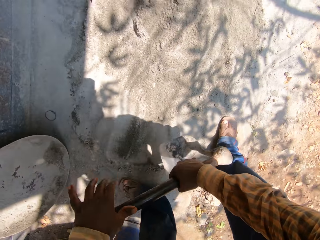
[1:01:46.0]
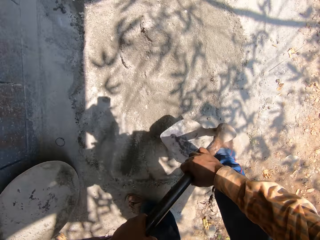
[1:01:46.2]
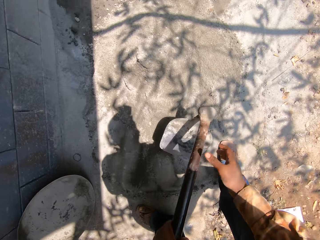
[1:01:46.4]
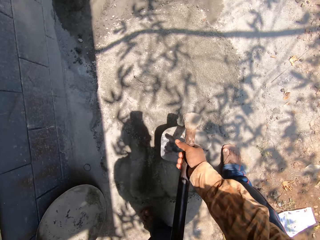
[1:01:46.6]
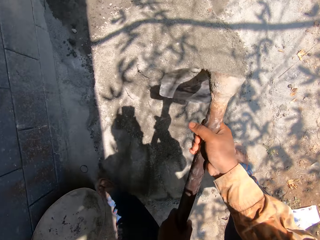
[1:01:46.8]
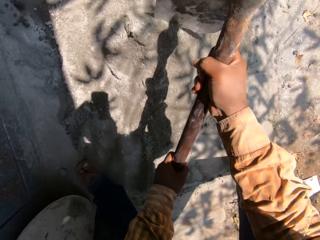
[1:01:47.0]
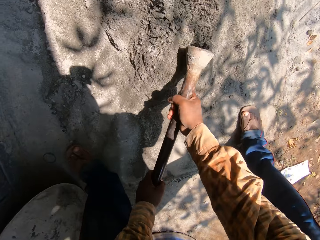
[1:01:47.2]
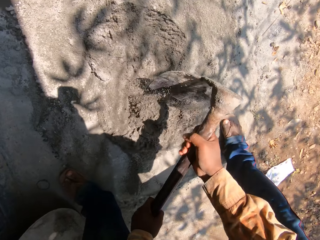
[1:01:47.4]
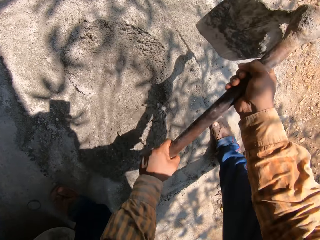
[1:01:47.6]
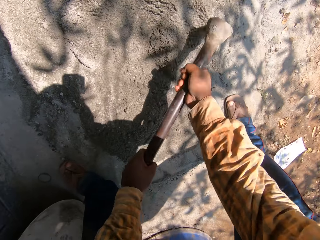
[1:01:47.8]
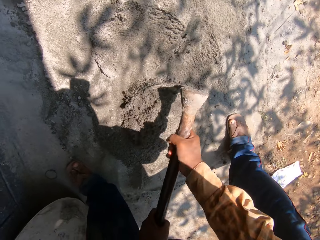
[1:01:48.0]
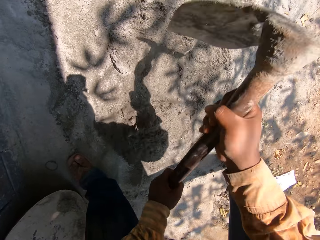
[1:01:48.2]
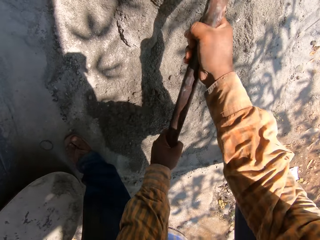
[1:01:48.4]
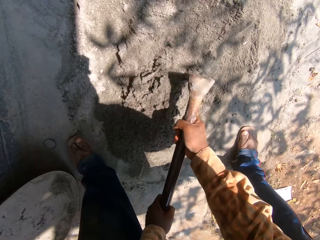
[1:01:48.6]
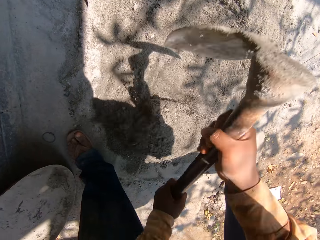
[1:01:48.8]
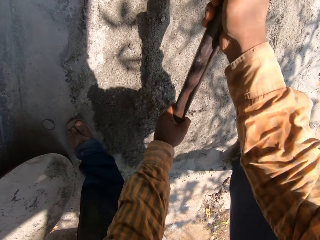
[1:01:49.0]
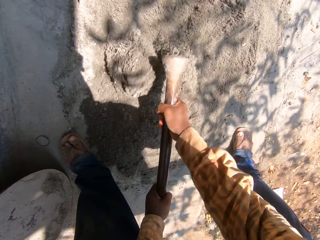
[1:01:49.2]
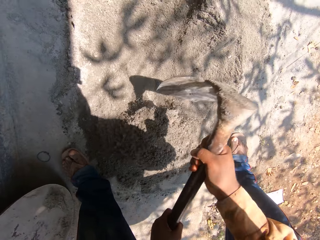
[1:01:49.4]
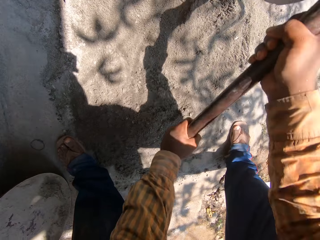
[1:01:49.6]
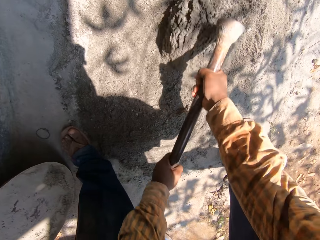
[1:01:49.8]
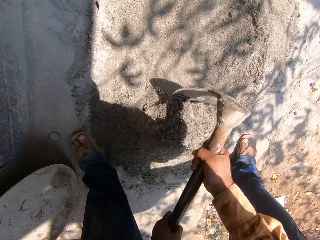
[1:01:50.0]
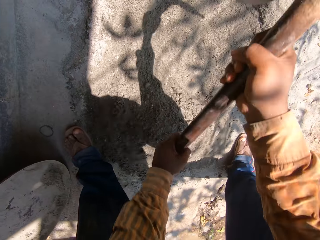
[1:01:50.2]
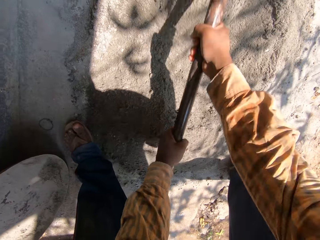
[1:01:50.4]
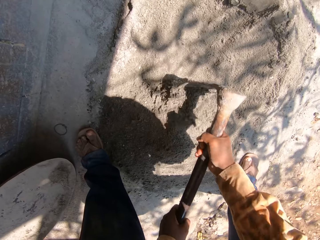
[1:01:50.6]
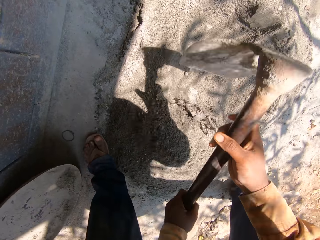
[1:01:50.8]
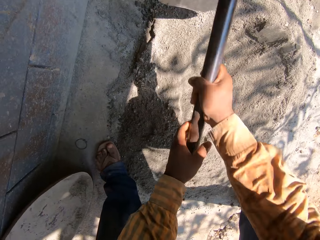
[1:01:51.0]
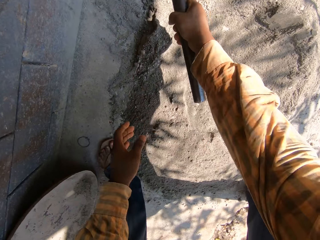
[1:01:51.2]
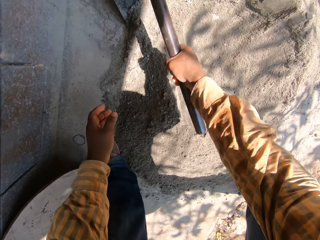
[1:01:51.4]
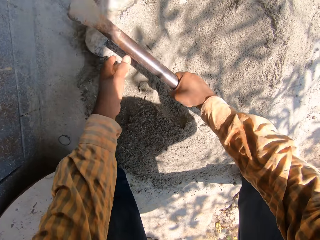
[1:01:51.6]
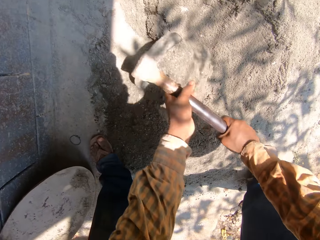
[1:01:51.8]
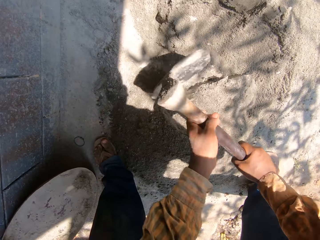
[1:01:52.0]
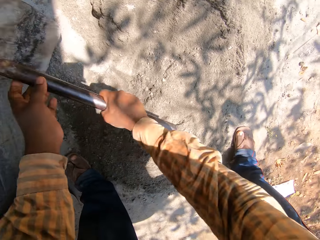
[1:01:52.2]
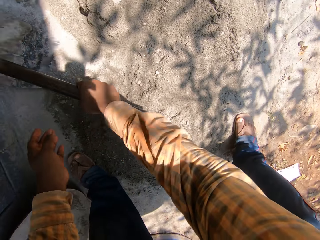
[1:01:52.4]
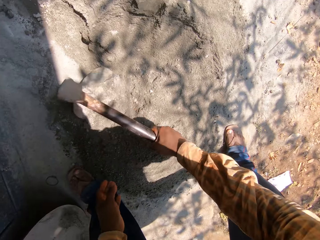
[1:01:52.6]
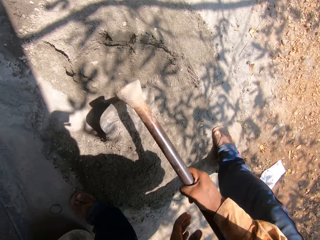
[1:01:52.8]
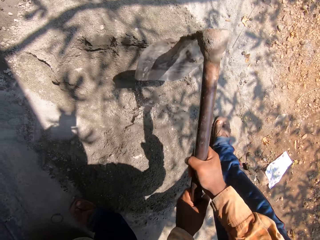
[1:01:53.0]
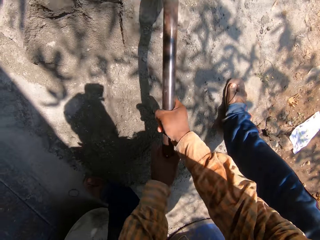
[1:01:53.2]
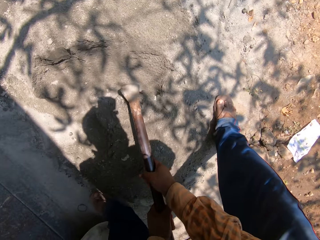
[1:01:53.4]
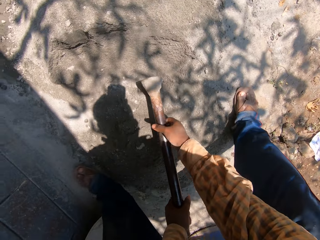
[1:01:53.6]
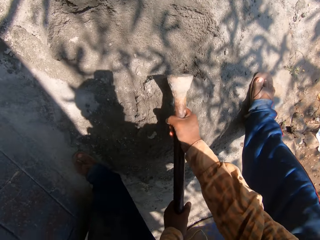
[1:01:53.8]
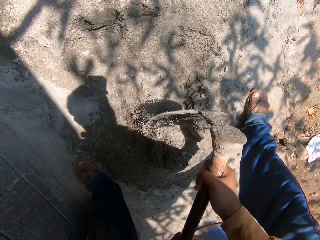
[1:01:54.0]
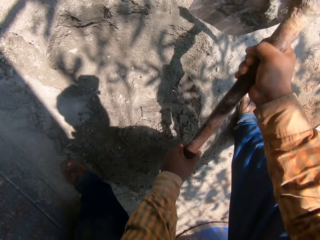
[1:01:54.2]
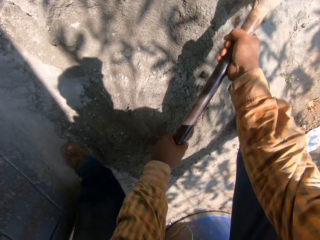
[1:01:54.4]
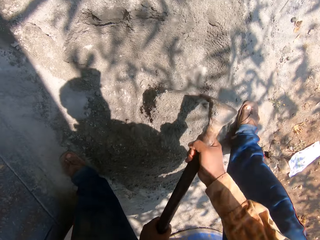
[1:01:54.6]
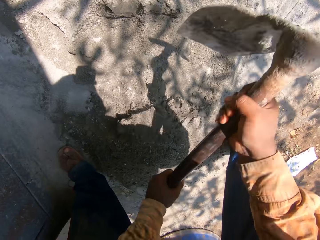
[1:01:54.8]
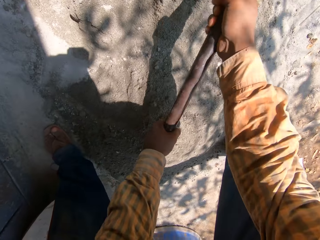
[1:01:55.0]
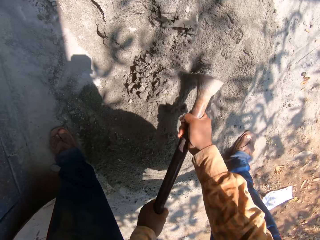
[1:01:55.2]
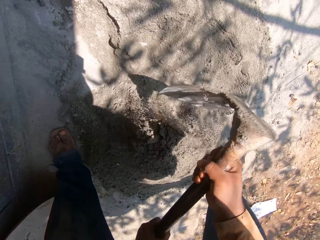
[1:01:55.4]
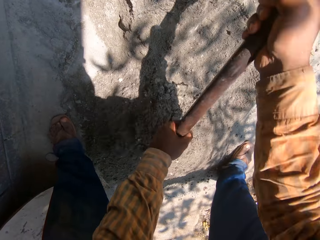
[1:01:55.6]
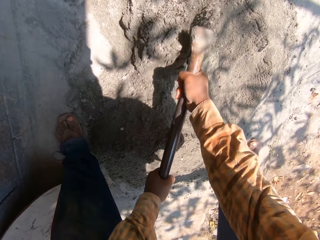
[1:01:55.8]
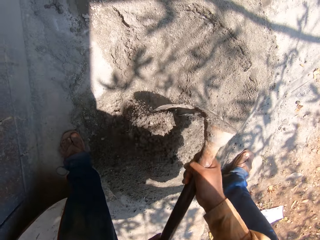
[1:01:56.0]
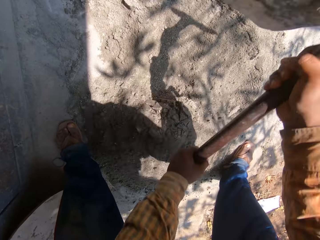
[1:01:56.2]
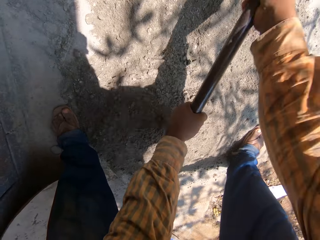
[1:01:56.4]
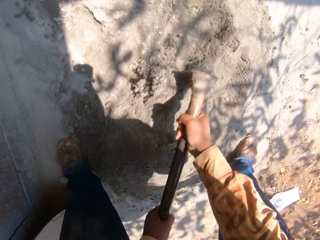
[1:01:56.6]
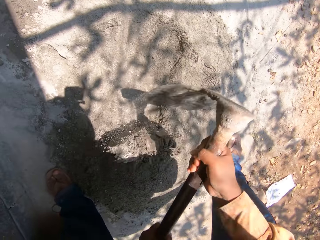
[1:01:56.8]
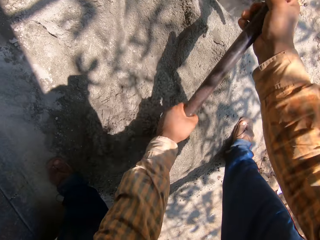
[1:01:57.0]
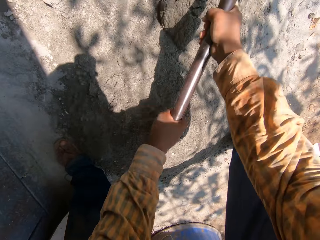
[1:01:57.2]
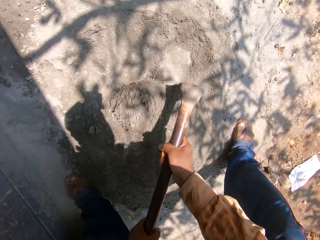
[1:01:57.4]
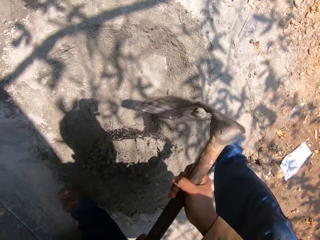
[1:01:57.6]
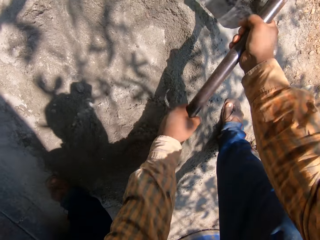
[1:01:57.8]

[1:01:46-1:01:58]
The camera wearer prepares the cement with the hoe in both hands.

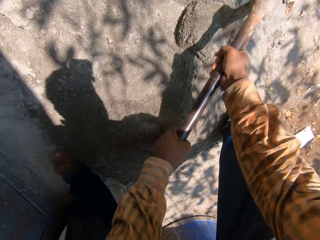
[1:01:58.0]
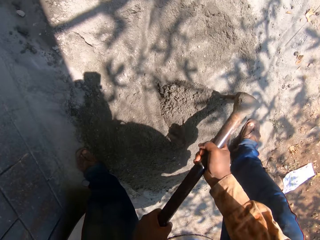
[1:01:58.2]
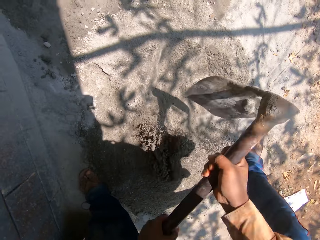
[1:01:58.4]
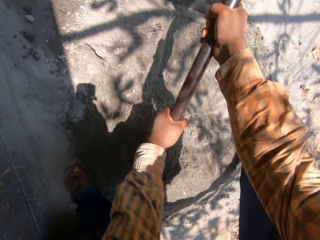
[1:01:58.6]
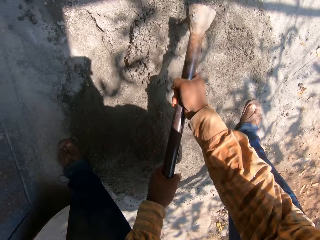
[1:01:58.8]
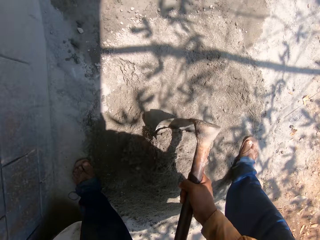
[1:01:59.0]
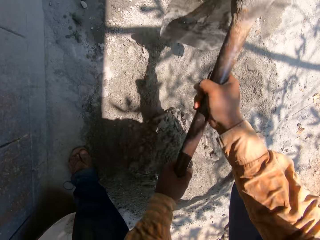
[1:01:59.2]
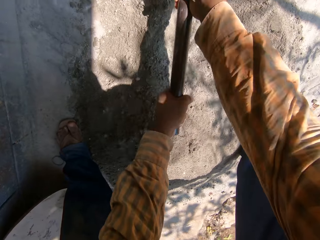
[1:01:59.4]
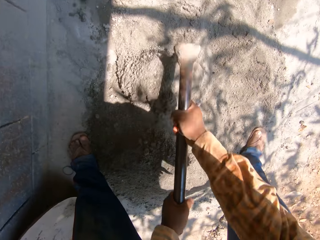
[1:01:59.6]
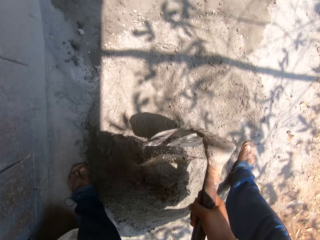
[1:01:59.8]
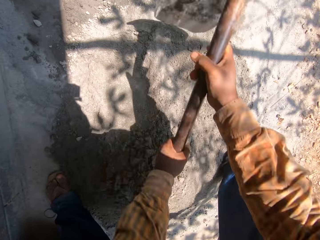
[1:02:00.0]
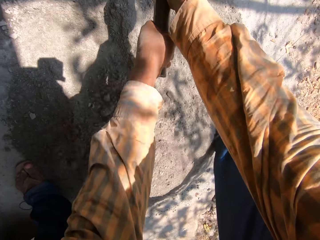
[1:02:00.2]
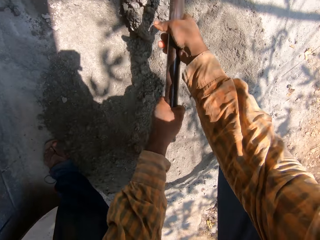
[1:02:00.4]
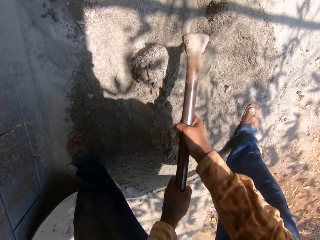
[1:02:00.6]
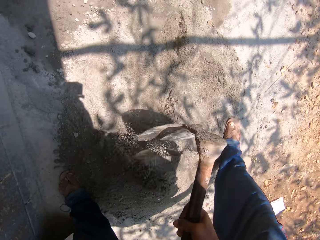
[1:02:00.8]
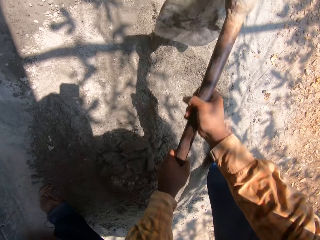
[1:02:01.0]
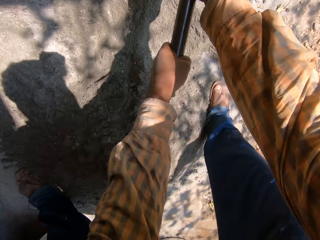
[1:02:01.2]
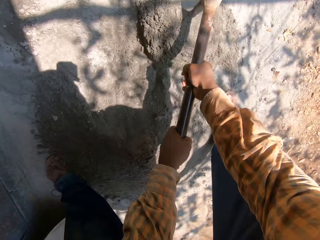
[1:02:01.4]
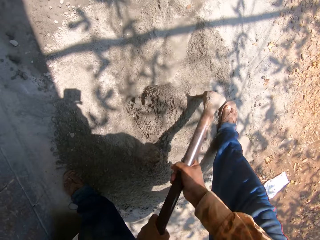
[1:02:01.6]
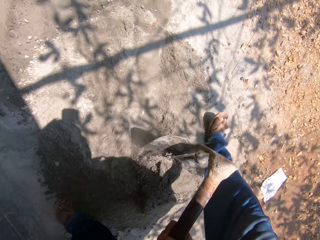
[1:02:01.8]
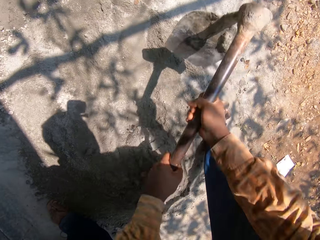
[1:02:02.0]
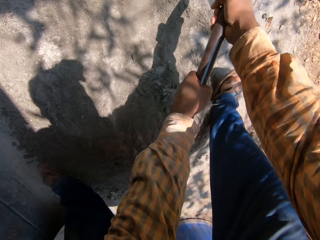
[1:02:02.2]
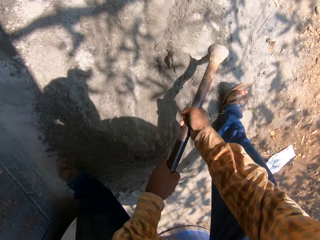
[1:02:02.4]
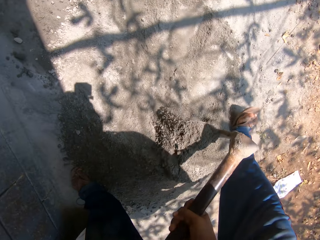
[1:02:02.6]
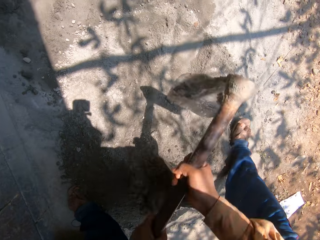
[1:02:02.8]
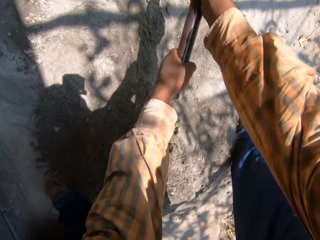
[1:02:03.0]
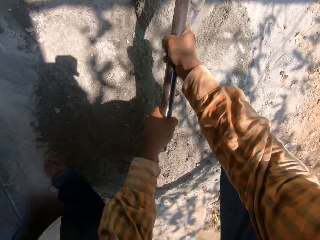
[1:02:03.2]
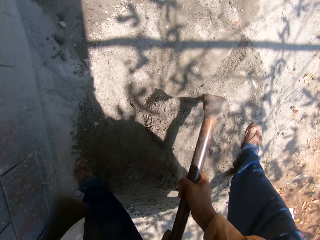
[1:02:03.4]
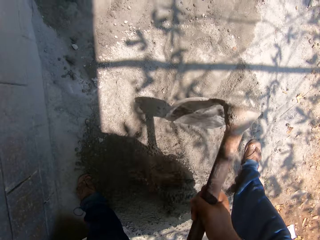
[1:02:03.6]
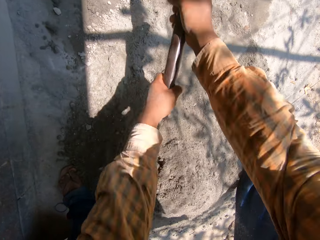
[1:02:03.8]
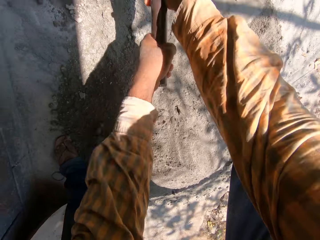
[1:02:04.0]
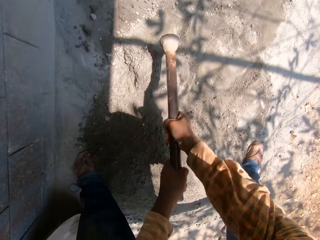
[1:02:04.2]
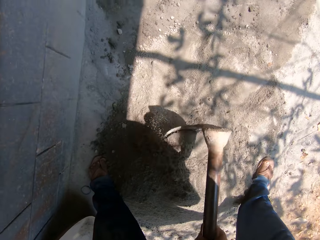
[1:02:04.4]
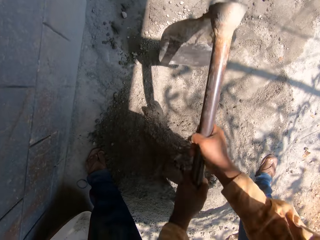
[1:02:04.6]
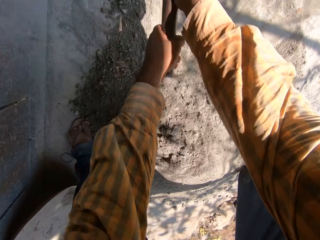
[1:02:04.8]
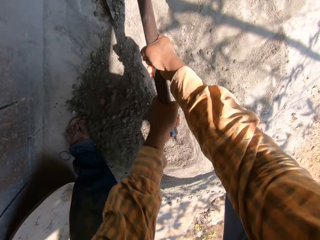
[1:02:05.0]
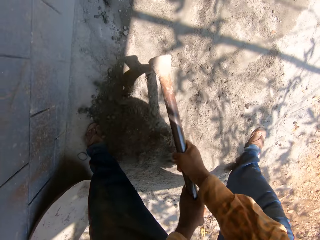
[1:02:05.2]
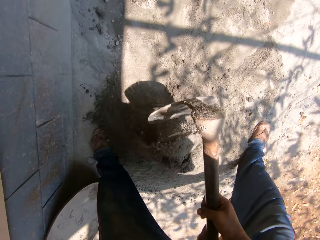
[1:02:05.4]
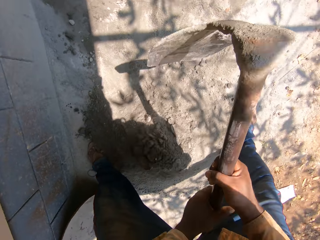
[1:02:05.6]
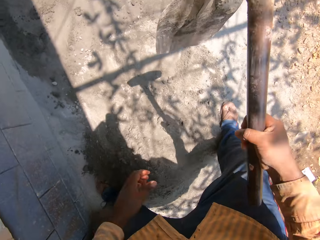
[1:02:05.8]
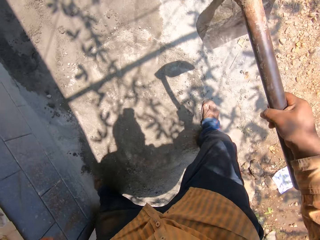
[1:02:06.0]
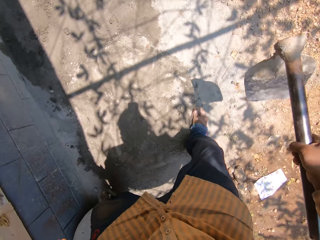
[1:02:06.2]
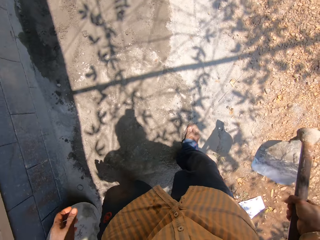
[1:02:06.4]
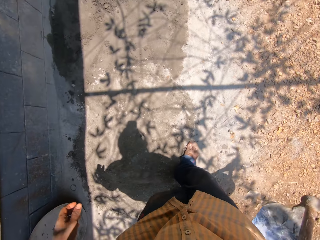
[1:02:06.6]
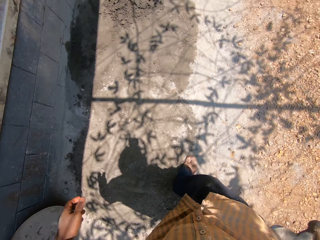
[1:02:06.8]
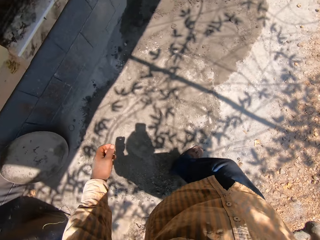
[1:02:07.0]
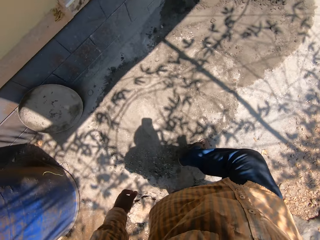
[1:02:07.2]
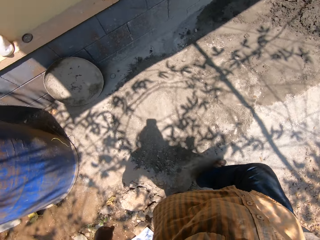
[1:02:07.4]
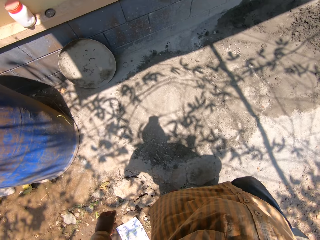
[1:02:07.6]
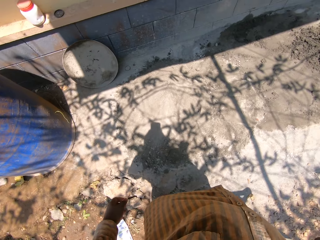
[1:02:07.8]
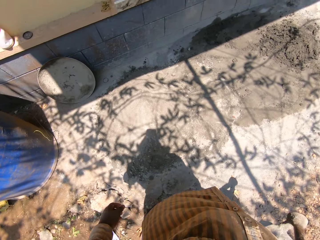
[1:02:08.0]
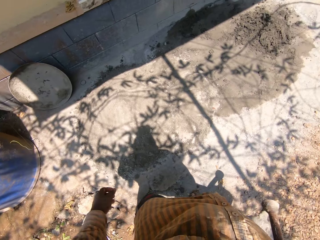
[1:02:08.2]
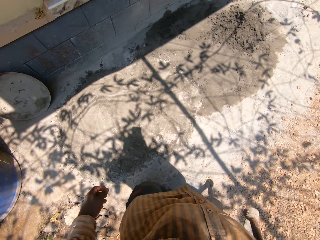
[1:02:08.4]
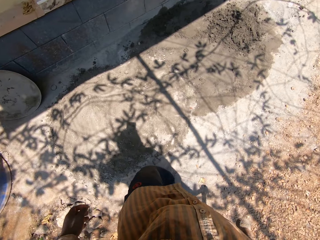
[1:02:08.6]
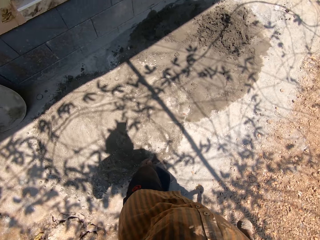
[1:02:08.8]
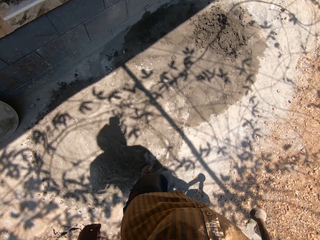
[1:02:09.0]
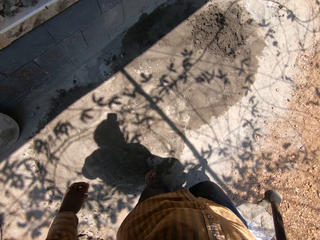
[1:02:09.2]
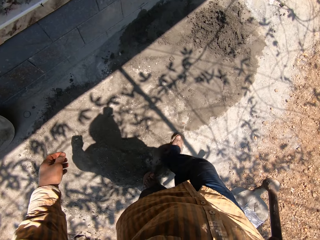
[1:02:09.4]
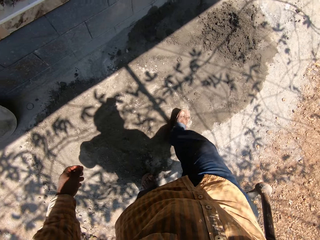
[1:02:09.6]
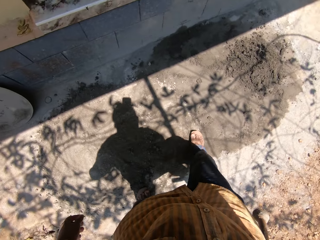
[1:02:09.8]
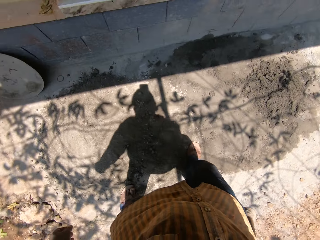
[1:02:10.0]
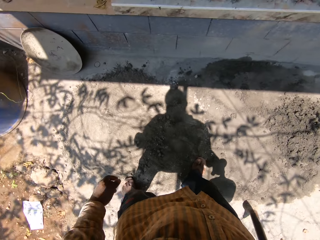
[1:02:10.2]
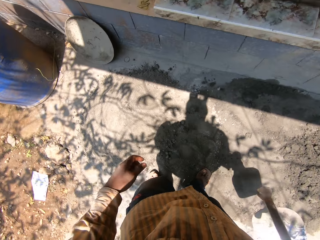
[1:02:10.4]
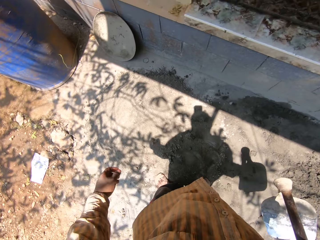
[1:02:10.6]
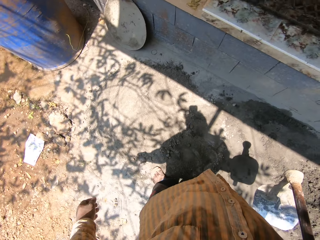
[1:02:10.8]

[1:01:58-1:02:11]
The camera wearer looks around.
